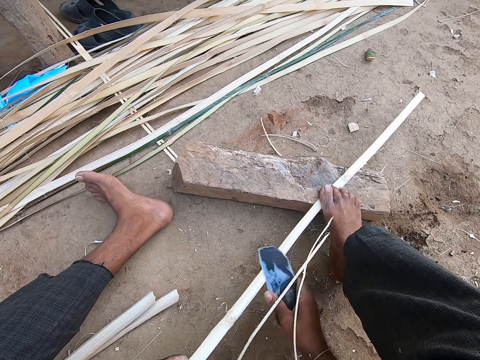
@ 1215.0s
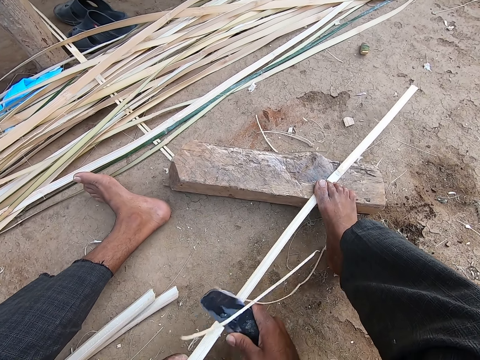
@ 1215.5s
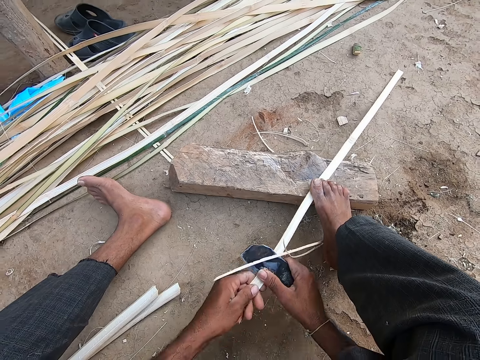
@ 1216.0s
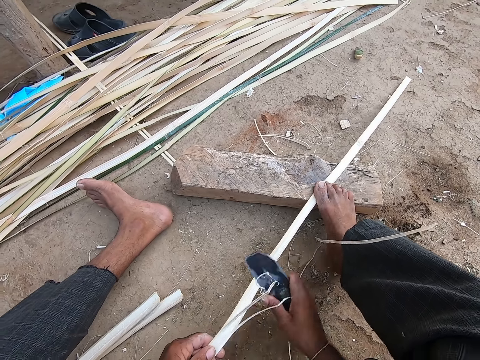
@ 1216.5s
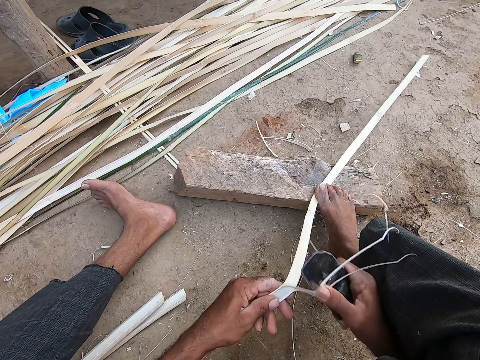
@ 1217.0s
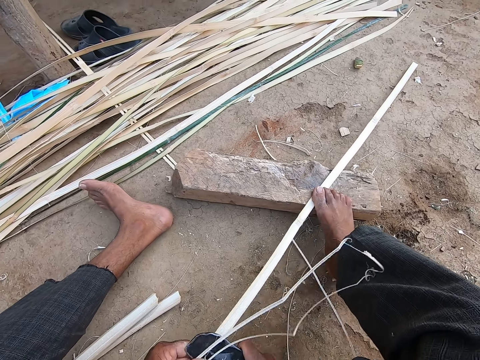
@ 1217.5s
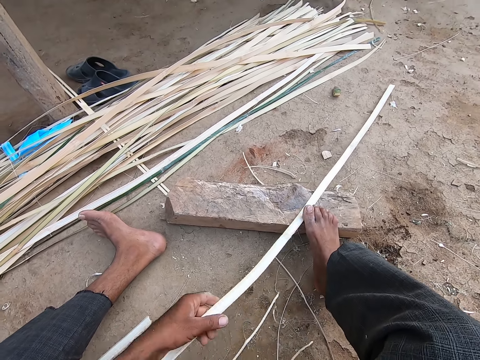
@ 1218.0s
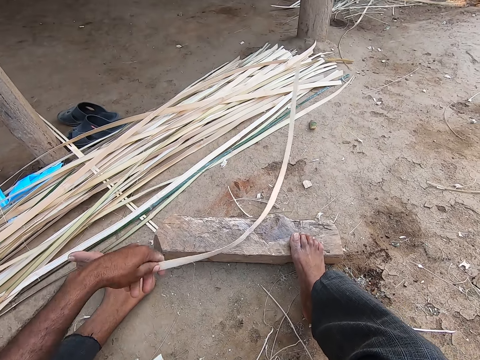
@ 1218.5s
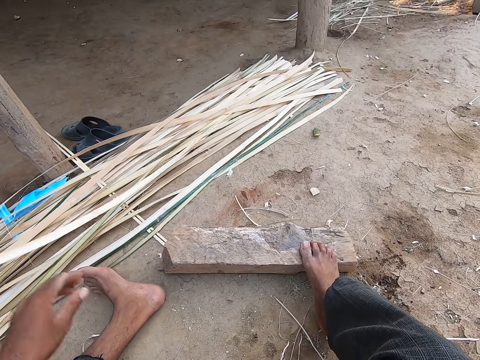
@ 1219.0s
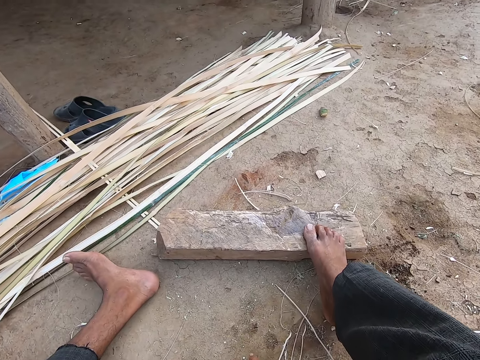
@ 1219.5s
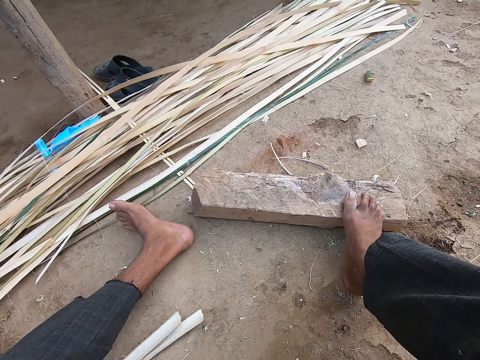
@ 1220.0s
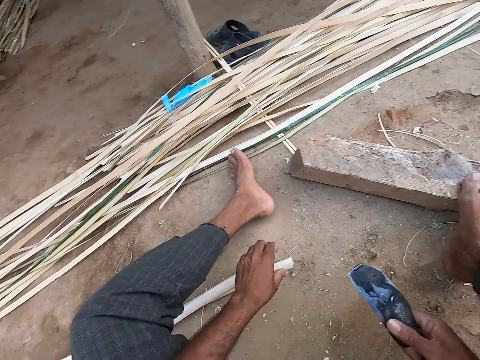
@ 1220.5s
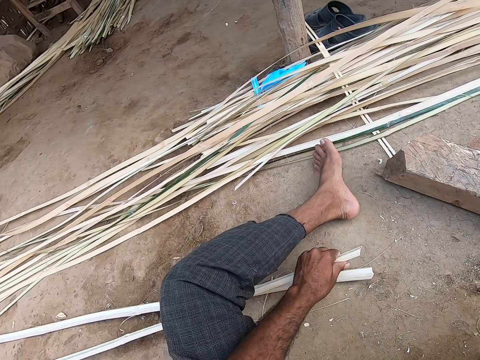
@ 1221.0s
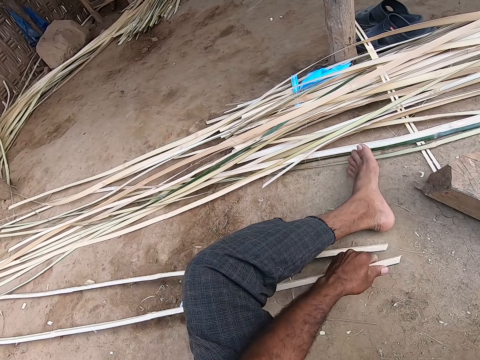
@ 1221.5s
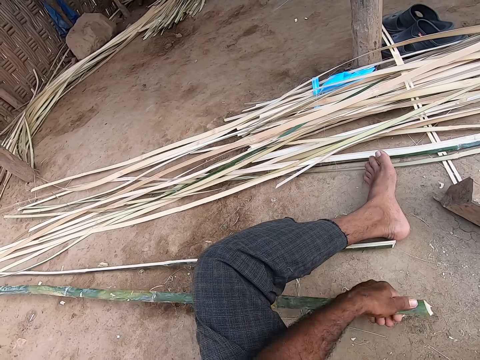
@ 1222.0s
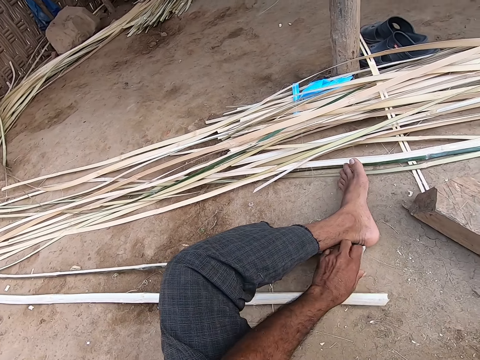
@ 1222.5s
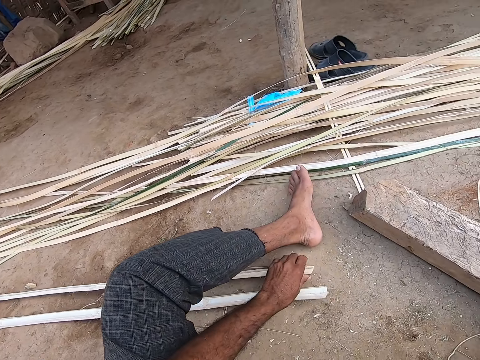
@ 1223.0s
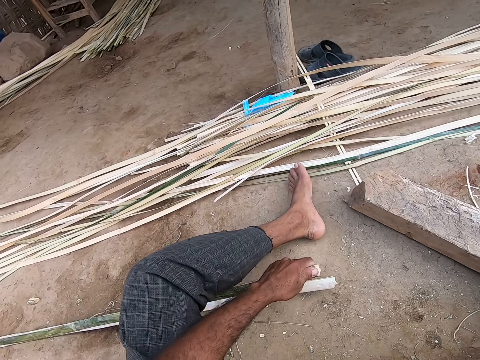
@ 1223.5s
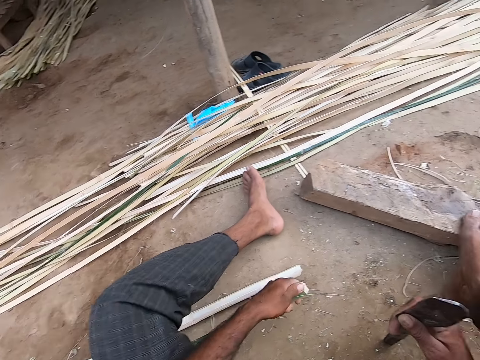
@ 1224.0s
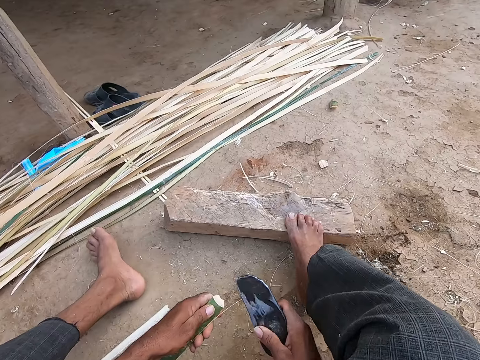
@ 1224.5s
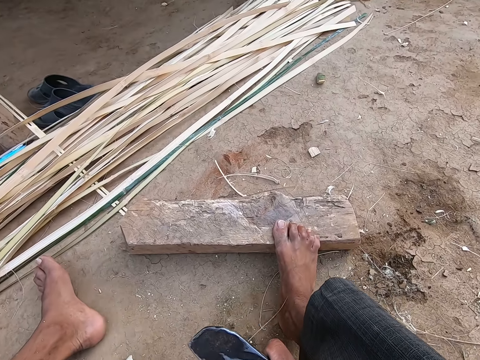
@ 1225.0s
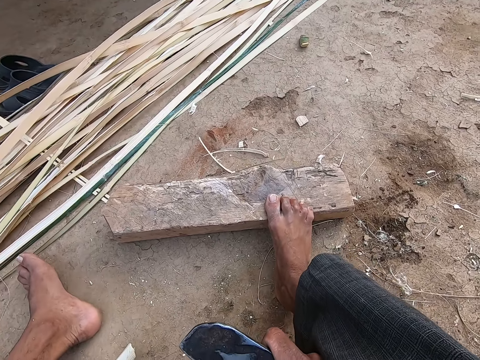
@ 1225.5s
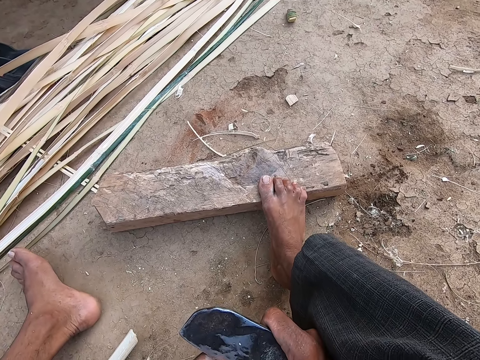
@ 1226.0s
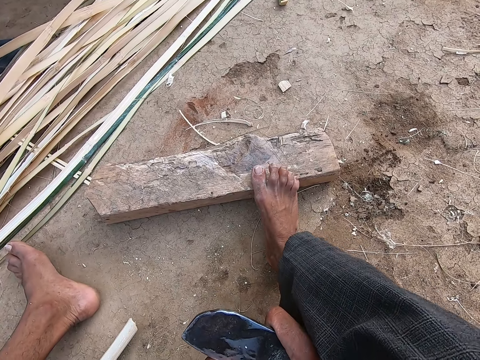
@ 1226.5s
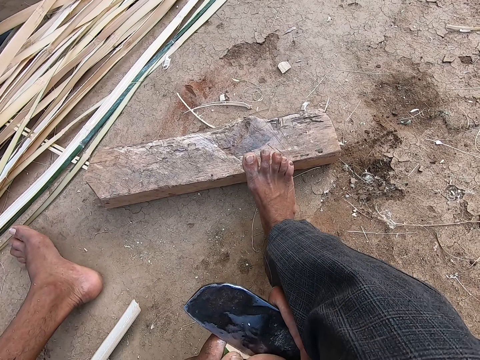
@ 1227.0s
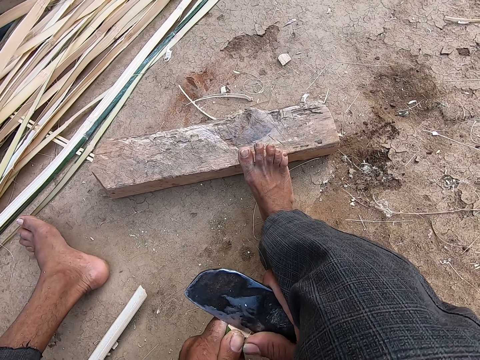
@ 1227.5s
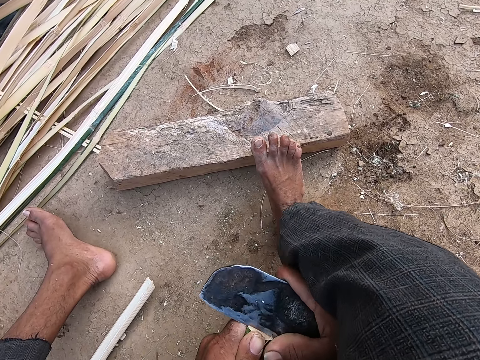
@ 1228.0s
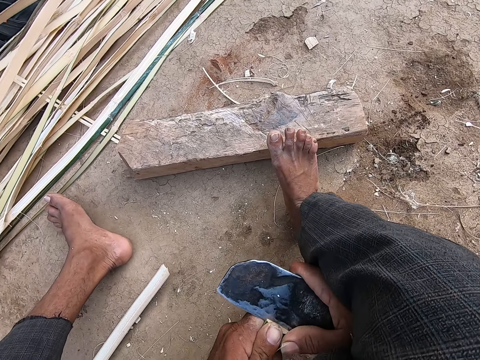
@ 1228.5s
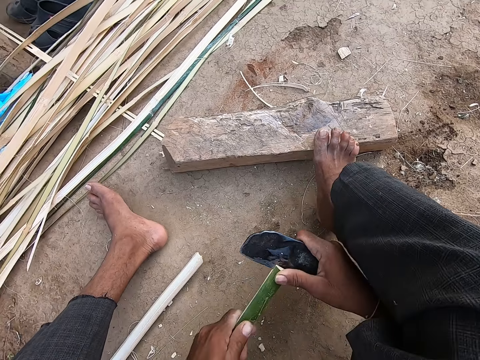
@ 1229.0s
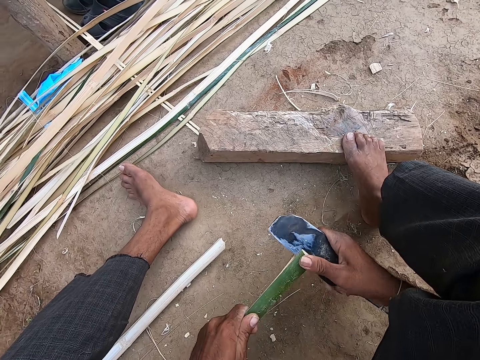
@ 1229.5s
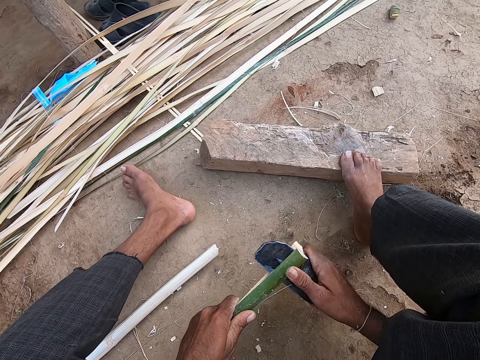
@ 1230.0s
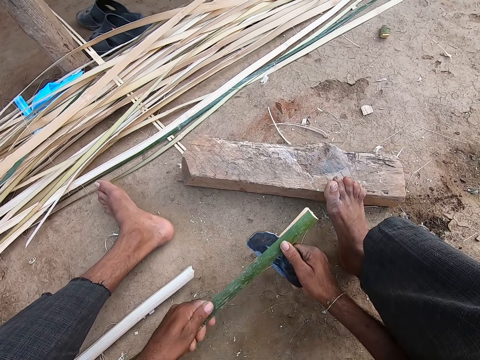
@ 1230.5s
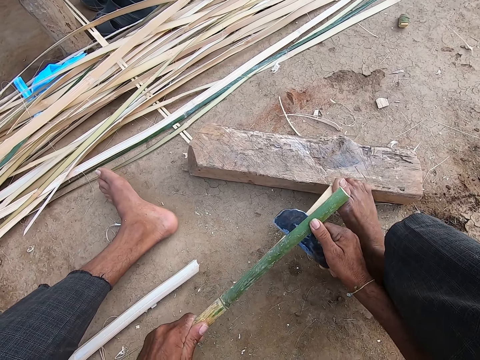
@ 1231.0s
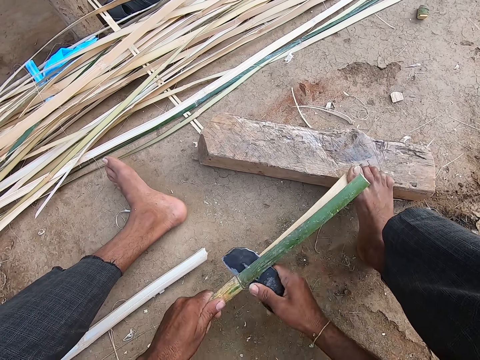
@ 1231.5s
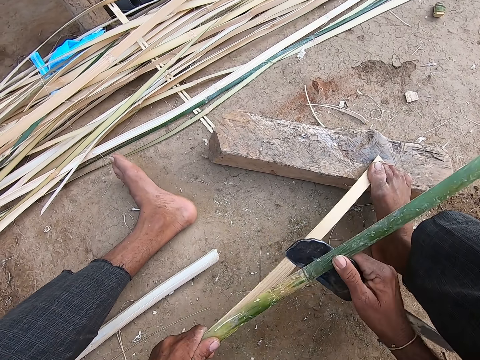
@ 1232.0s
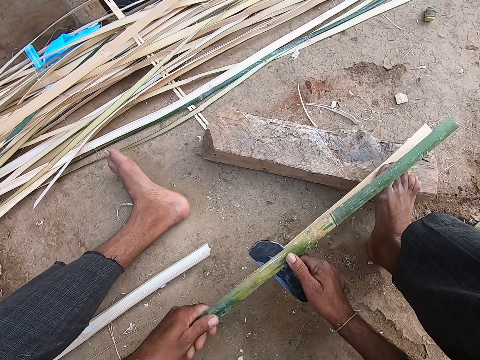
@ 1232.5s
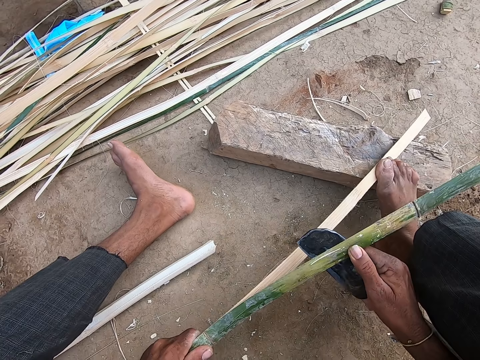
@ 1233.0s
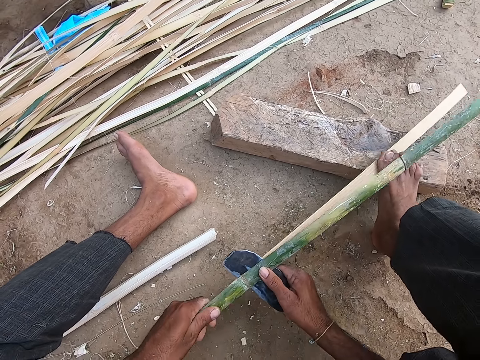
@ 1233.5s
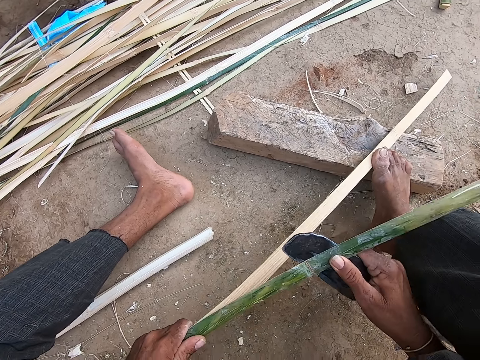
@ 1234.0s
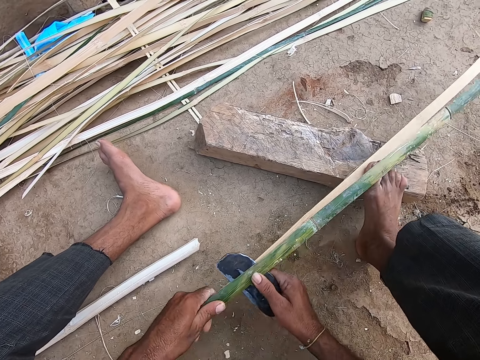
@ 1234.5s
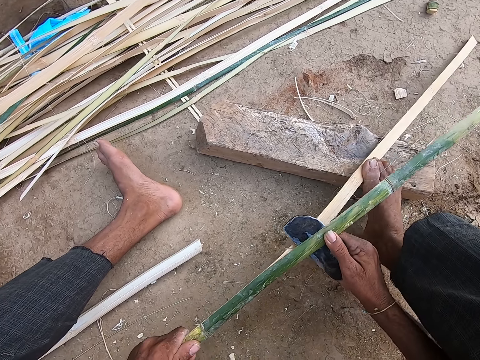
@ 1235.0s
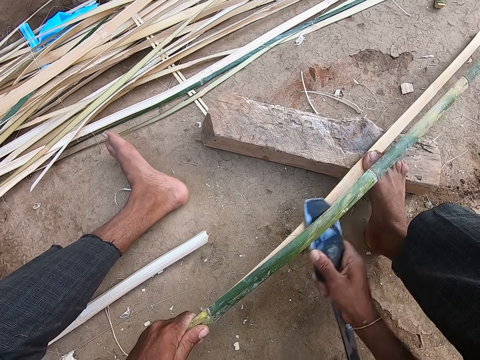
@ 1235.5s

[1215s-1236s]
The camera wearer moves the sliced piece of bamboo aside with his left hand. He clears the ground with his right hand. He picks a bamboo piece off the ground with his right hand. He picks a bamboo piece off the ground with his left hand. He slices the bamboo in his left hand into two with the blade in his right hand in the workshop. He places his right foot on the bamboo and on the log of wood on the ground.

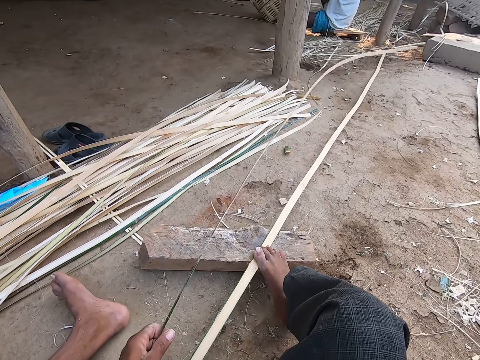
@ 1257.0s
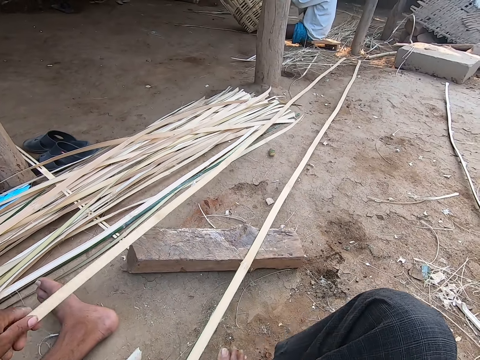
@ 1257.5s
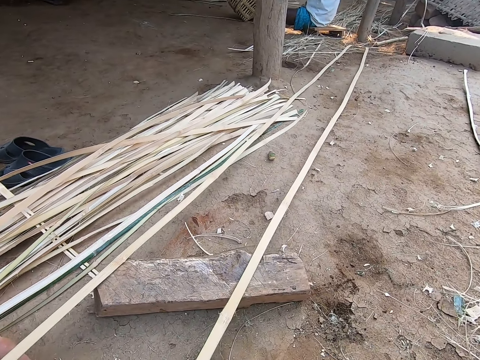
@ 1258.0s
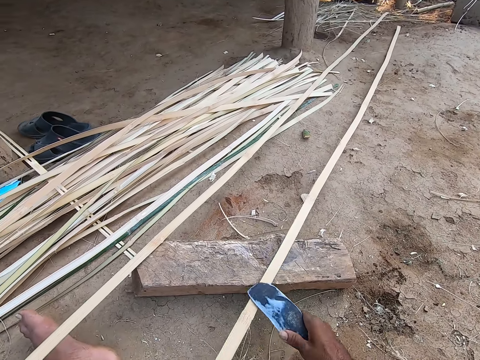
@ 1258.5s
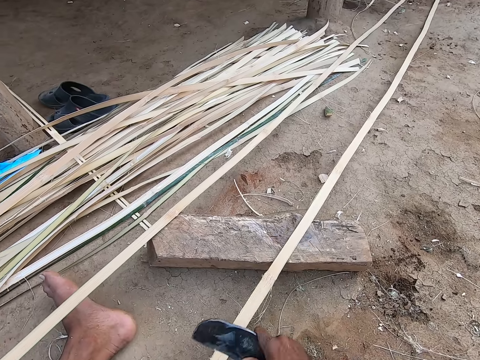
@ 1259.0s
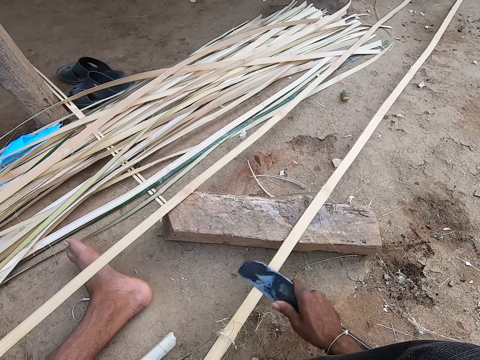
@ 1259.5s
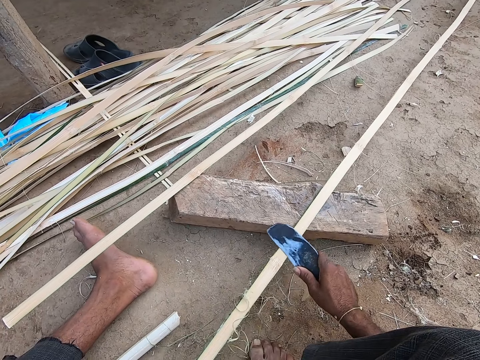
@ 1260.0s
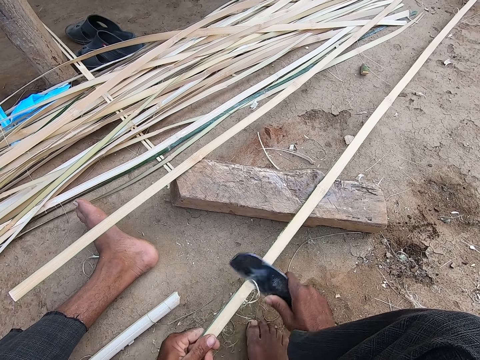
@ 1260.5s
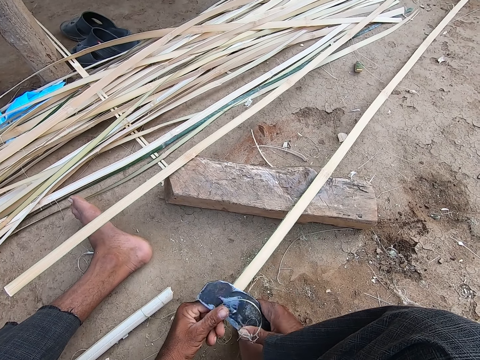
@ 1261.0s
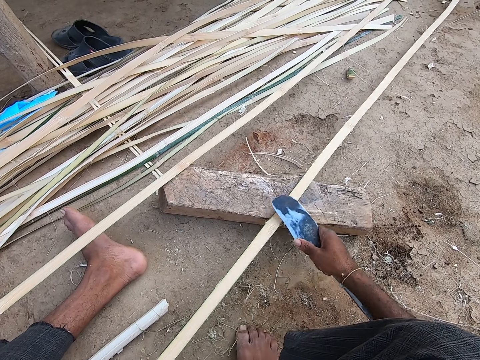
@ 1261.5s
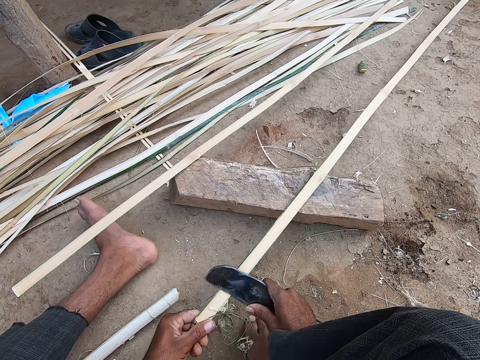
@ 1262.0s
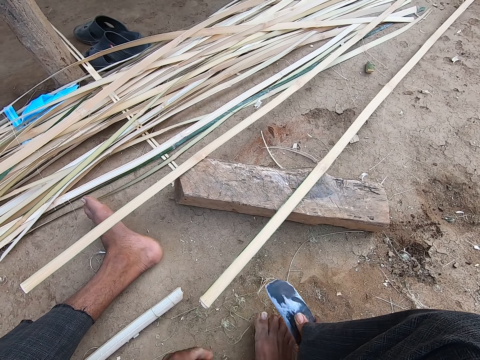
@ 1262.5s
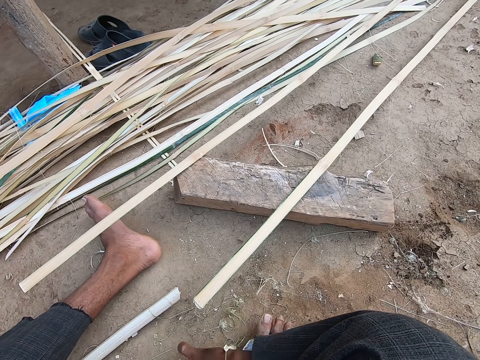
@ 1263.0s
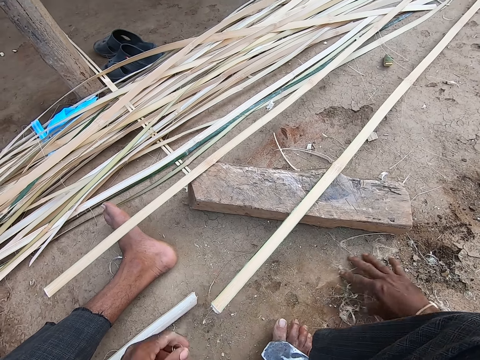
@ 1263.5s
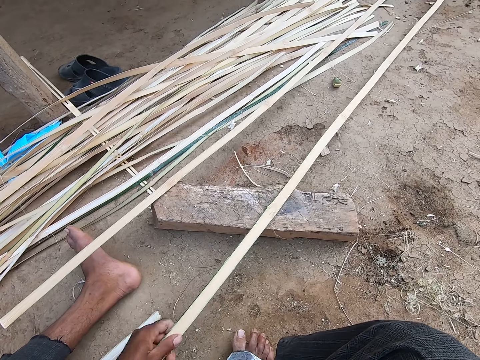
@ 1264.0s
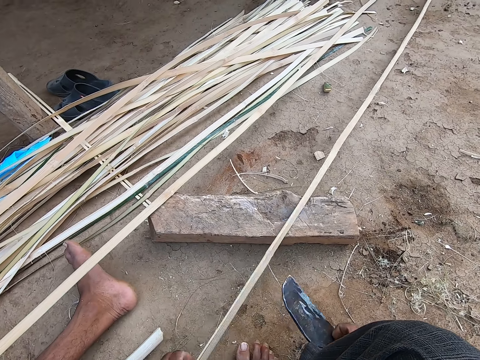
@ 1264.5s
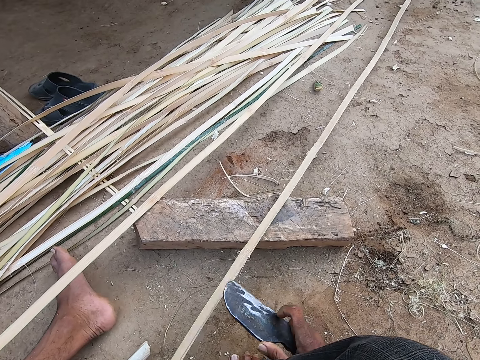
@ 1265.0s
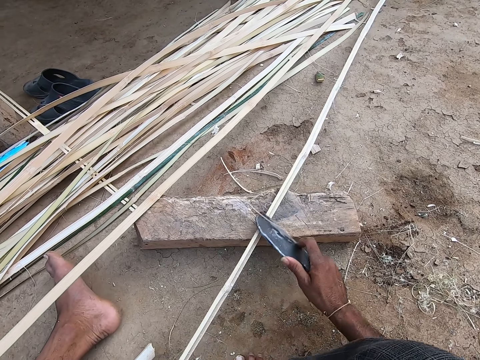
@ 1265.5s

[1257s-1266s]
The camera wearer smoothens the bamboo piece on the ground with the blade in his right hand. He reaps the fibrous. He clears the ground with his right hand. He holds the bamboo piece with his left hand. He smoothens the bamboo piece on the ground with the blade in his right hand.
